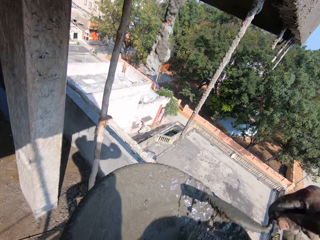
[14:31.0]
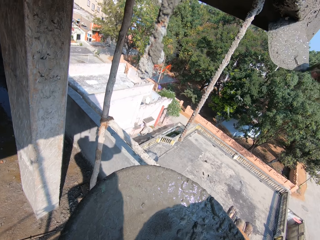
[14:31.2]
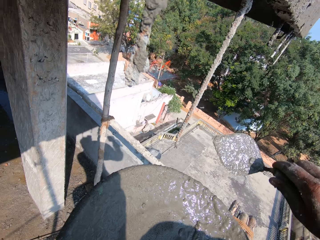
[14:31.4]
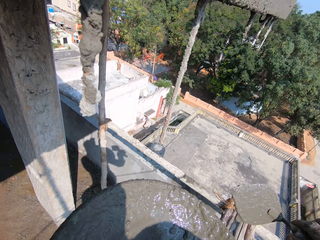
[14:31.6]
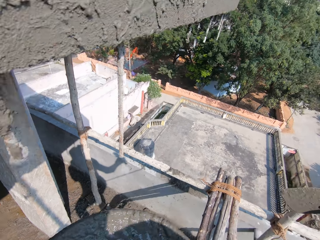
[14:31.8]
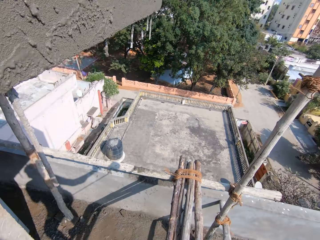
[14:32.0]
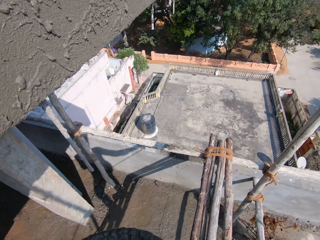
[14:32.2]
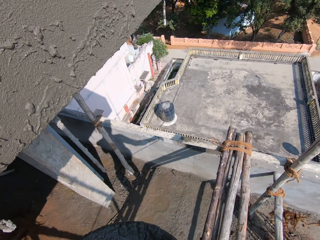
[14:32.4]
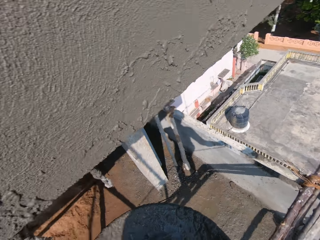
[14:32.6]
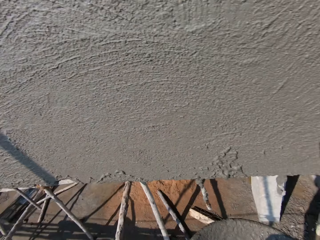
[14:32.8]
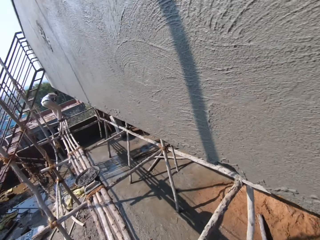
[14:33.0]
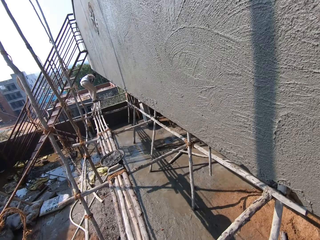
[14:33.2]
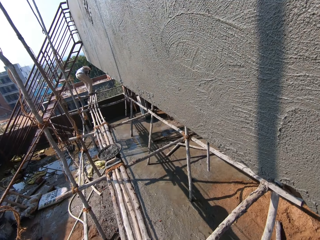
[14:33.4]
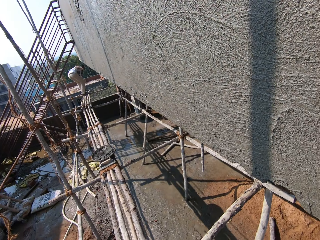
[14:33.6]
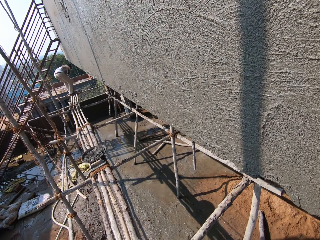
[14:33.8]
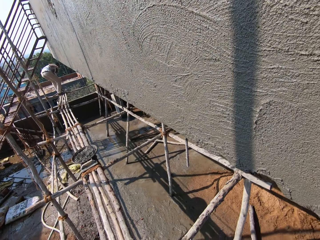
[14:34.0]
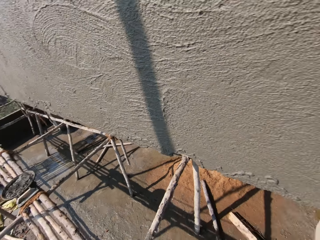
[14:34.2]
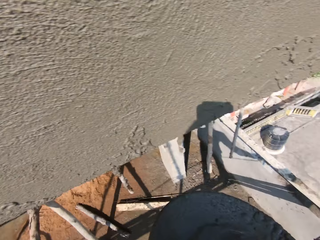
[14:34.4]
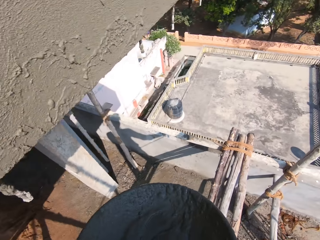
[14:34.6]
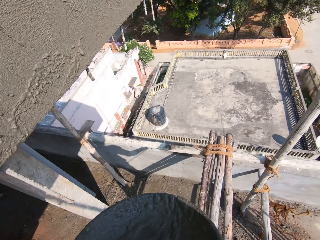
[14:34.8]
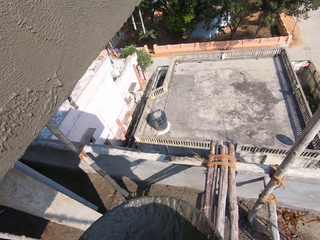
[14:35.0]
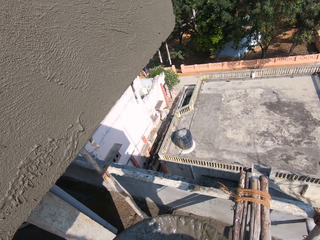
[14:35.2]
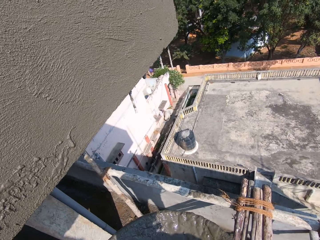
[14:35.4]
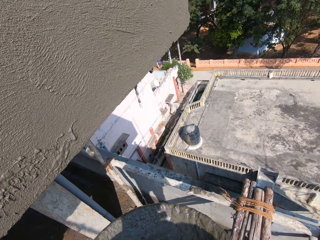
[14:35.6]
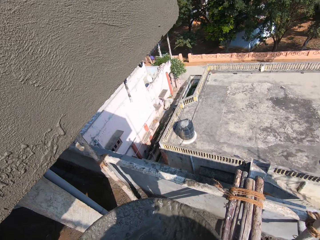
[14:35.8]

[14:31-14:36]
The camera wearer looks around.

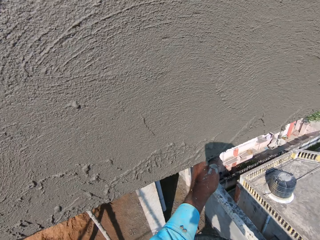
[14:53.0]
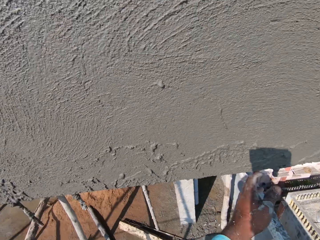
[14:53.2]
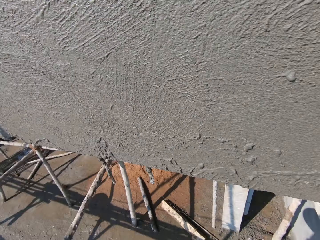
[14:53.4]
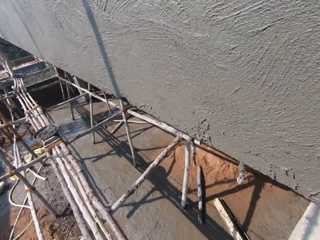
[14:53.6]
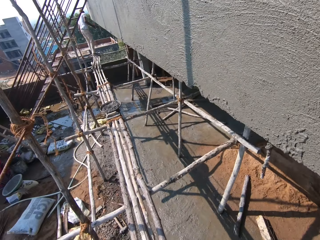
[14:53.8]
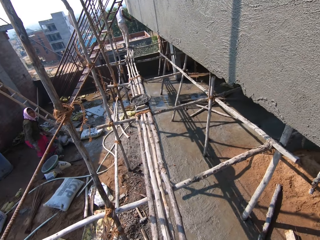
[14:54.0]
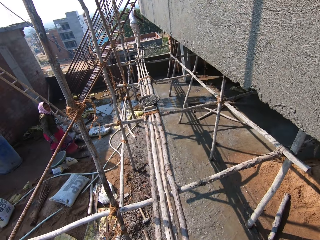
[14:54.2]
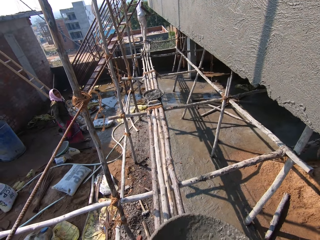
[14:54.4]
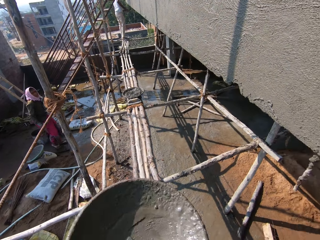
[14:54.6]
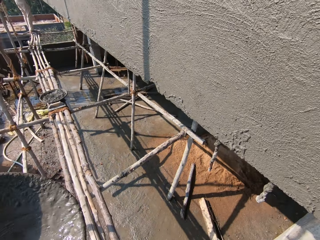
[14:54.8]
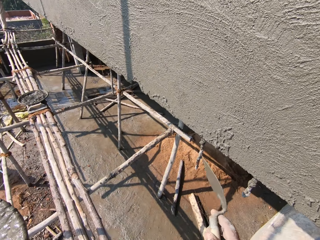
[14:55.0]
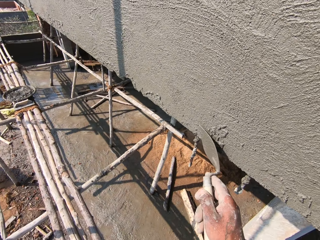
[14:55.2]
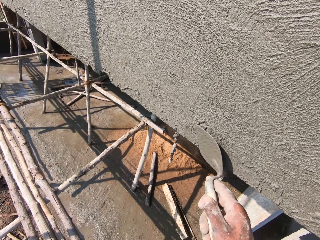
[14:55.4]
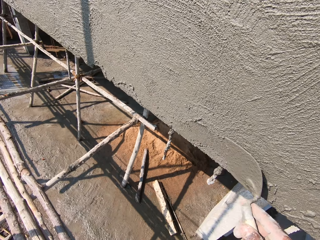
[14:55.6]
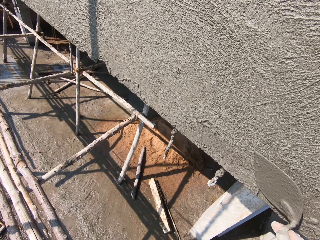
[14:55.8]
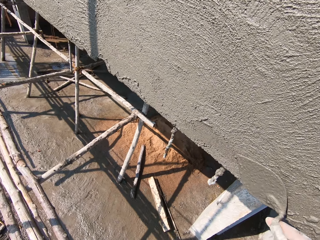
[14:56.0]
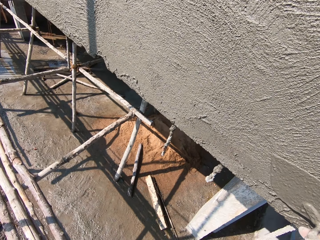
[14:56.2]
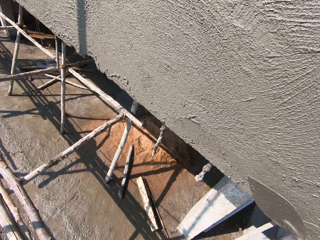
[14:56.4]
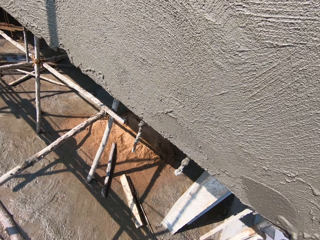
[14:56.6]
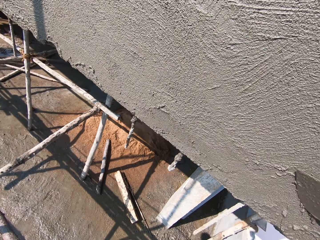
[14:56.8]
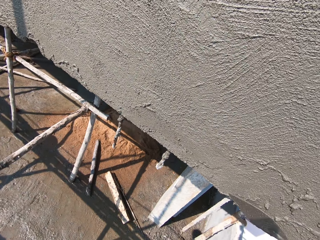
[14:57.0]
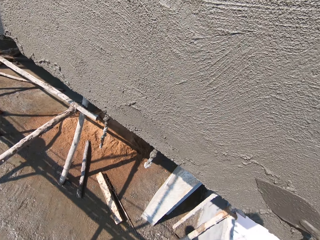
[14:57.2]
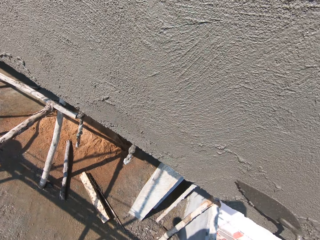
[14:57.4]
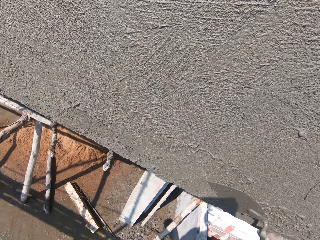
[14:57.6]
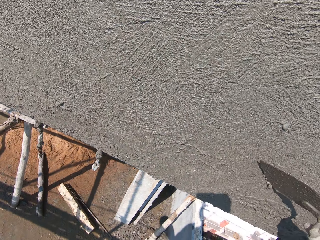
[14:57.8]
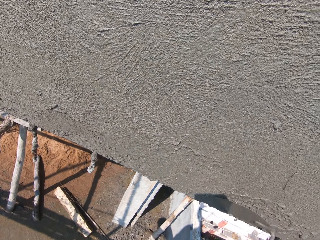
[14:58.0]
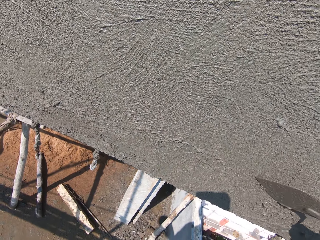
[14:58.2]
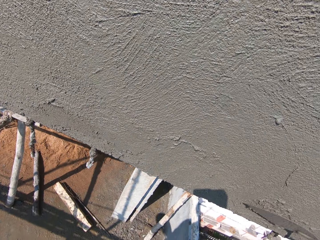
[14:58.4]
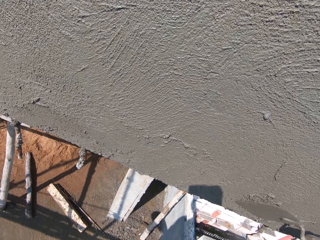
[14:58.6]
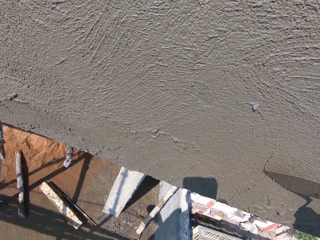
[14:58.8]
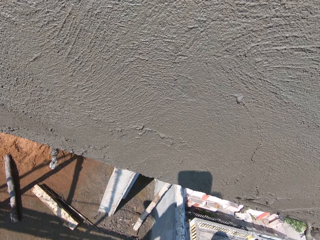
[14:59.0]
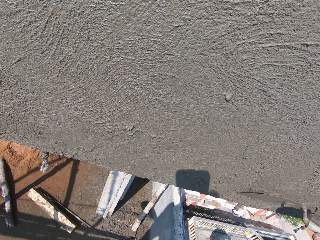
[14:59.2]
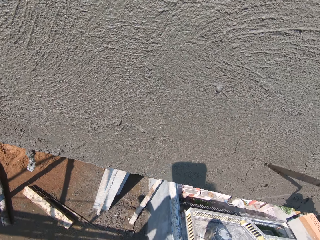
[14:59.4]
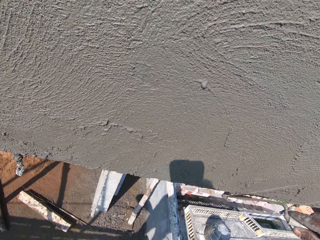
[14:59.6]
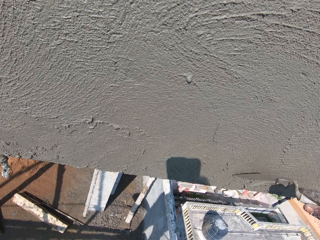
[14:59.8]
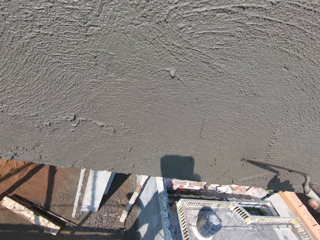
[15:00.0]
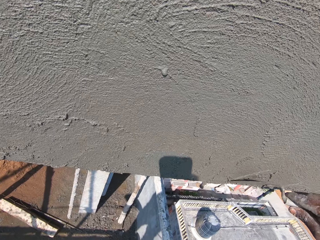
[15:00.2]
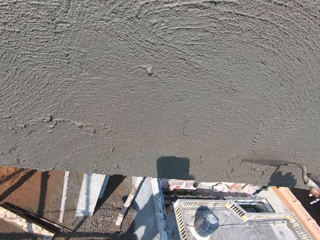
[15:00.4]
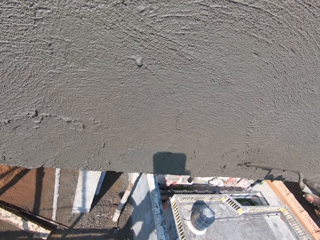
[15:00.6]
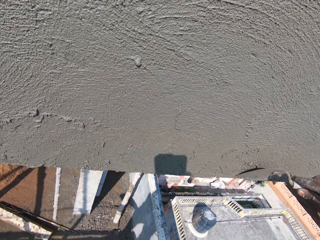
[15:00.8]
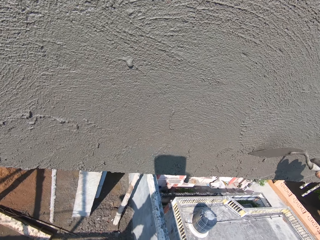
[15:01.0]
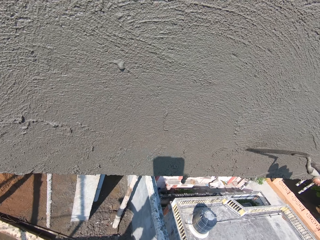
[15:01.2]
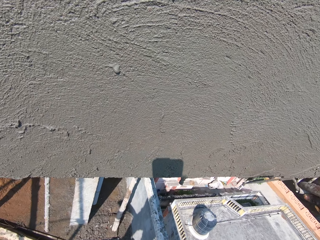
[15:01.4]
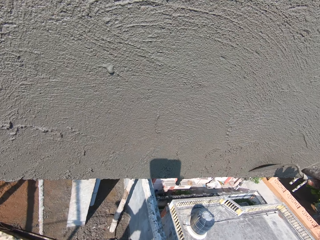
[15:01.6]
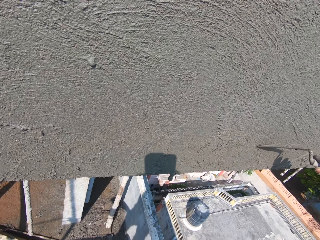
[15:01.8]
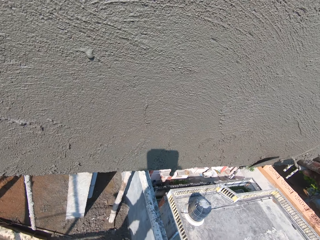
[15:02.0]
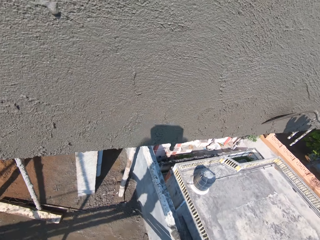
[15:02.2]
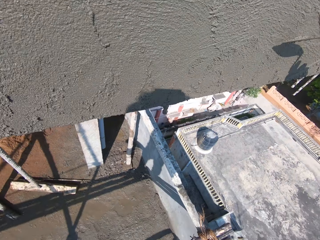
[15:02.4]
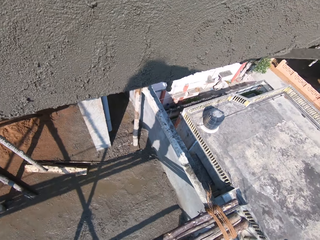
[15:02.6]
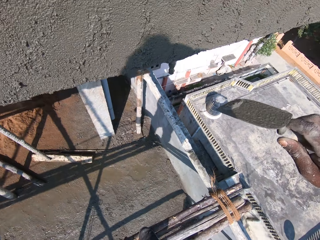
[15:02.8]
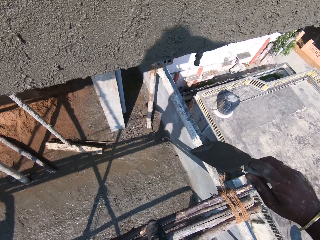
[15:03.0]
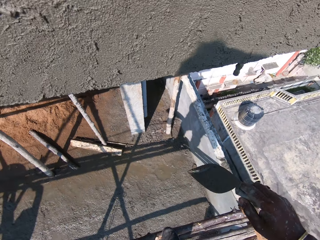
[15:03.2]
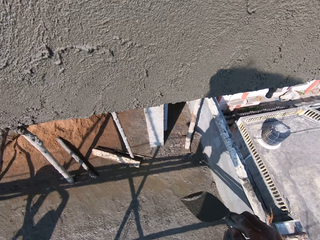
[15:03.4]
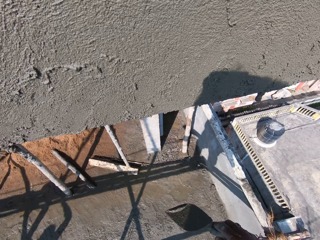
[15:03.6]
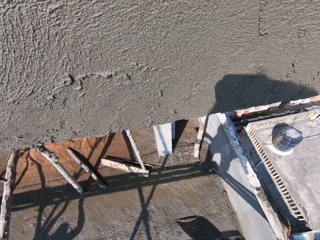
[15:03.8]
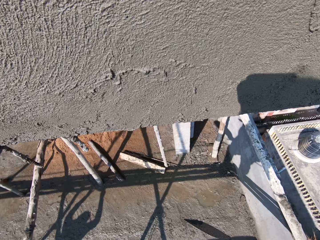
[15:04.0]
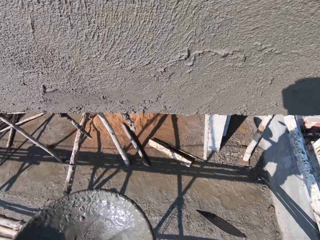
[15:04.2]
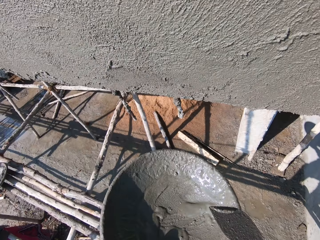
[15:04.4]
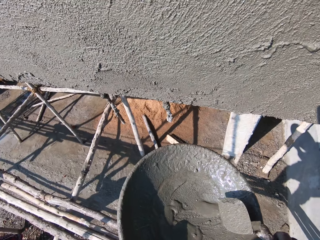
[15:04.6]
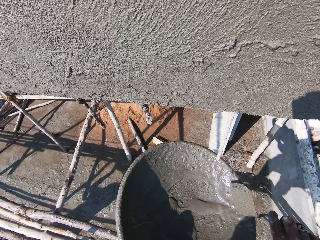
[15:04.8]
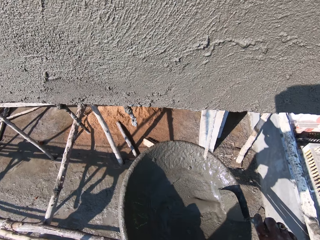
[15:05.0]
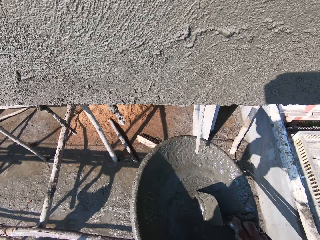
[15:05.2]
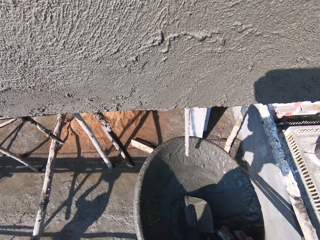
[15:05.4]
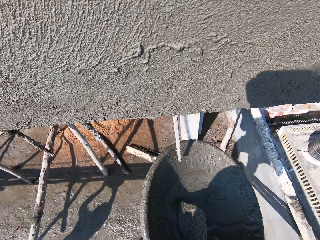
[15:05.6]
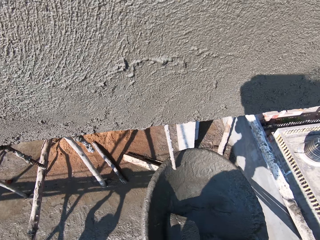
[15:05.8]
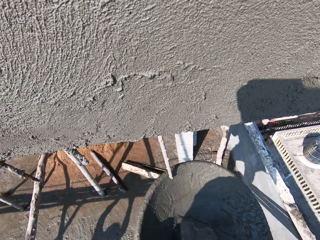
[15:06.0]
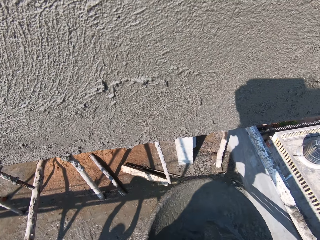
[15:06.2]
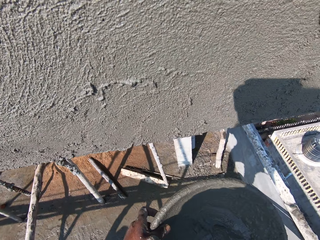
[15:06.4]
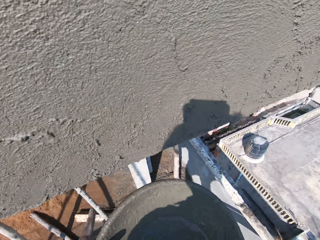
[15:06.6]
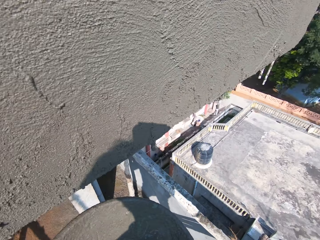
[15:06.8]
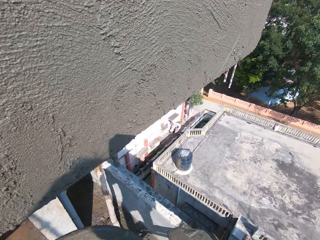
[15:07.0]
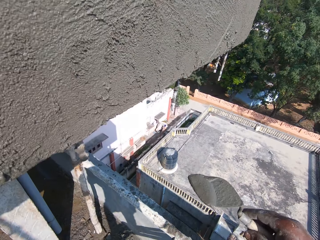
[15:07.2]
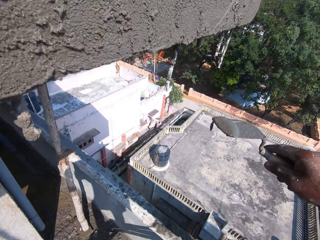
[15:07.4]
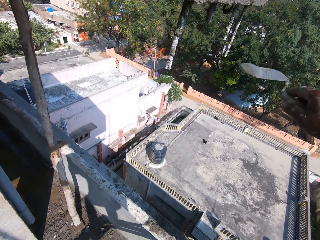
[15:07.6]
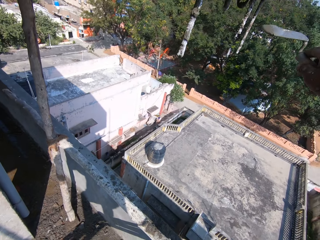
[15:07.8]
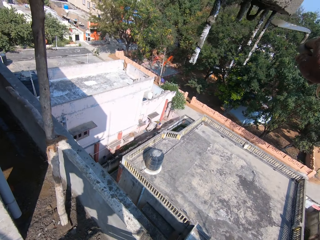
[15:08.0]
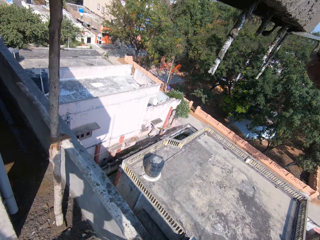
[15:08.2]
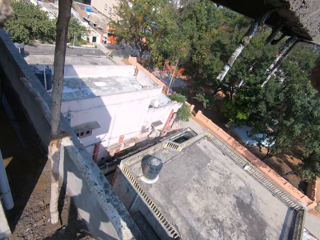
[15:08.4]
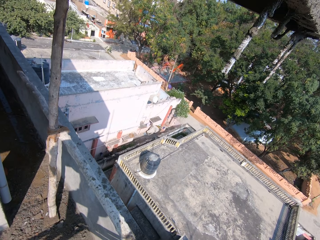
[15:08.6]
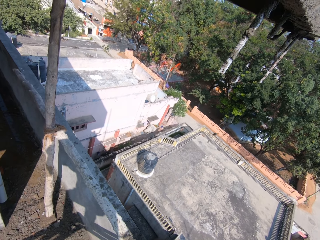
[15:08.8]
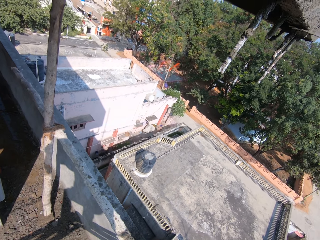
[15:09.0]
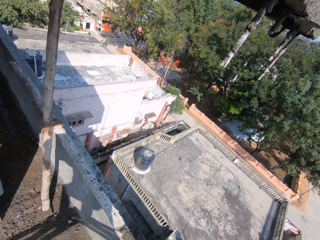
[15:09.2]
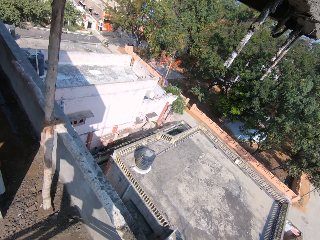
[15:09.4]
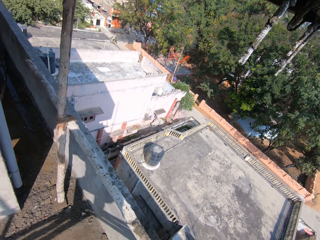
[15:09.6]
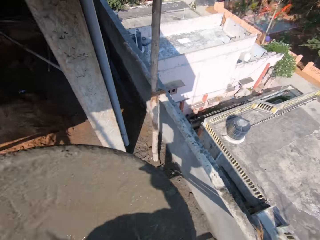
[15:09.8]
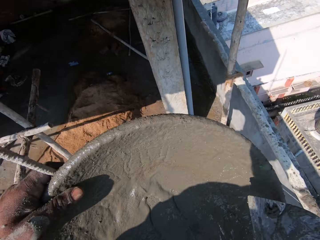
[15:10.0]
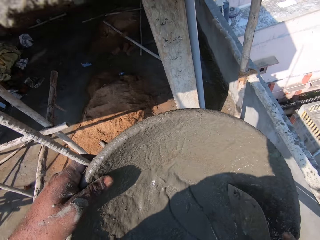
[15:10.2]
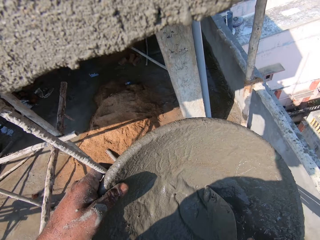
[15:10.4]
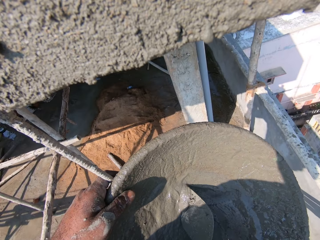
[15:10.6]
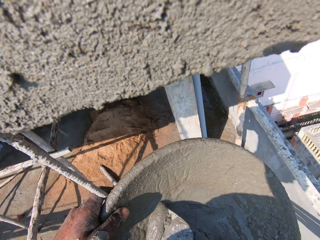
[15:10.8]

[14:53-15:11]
The camera wearer walks on the scaffolding. He plasters the wall with the trowel in his right hand. He levels cement on the wall. He scoops some concrete mix from the pan in his left hand with the trowel in his right hand. He dialogues with a woman. The camera wearer rubs the concrete mix from the trowel in his right hand on the wall. He levels the cement on the wall. He scoops some concrete mix from the pan in his left hand with the trowel in his right hand.
